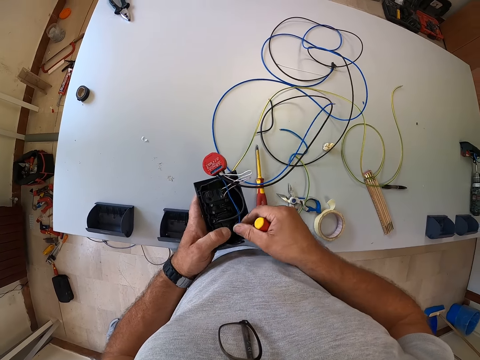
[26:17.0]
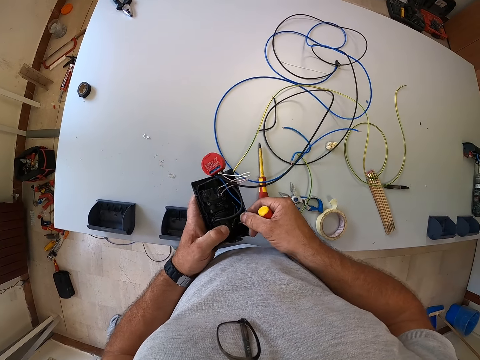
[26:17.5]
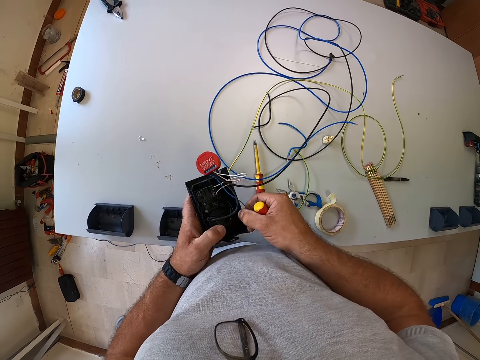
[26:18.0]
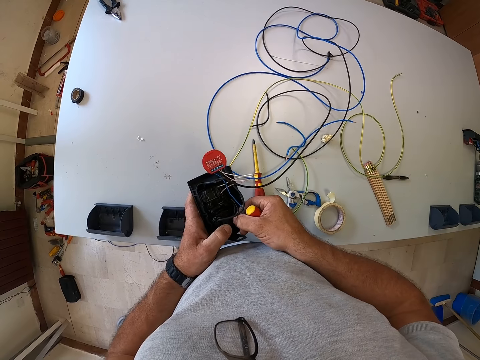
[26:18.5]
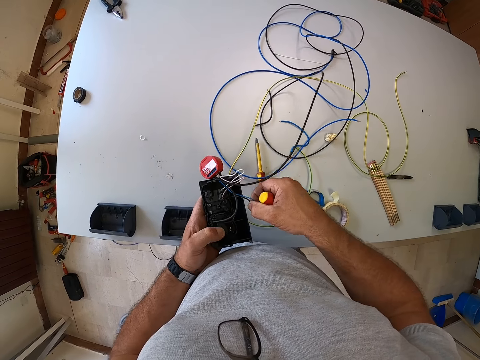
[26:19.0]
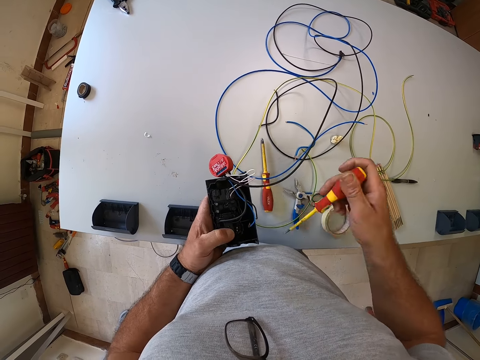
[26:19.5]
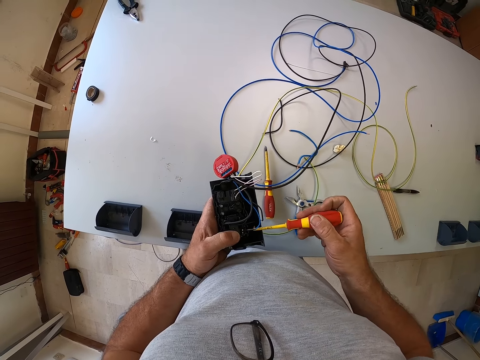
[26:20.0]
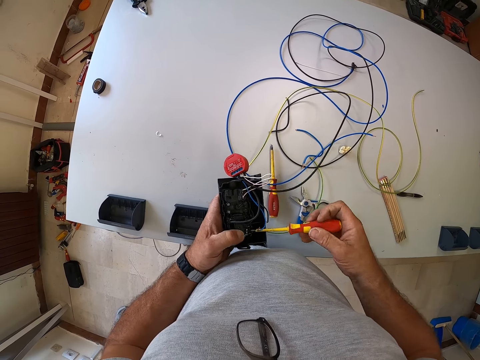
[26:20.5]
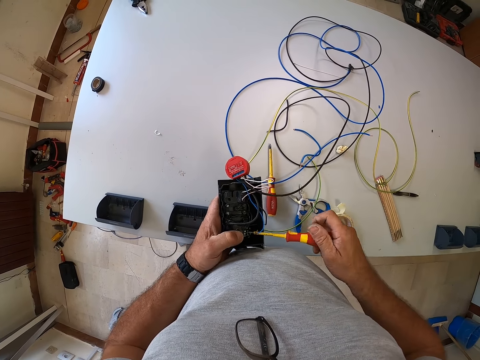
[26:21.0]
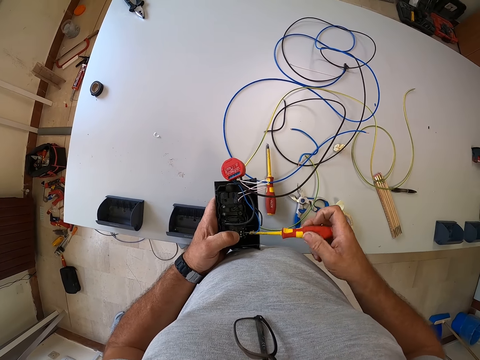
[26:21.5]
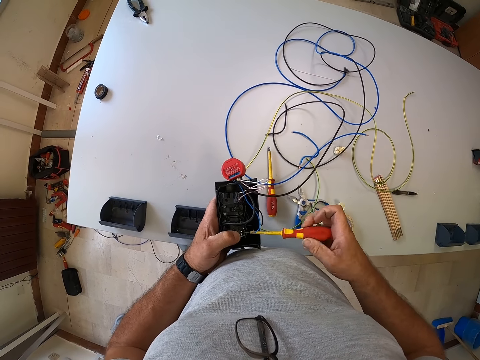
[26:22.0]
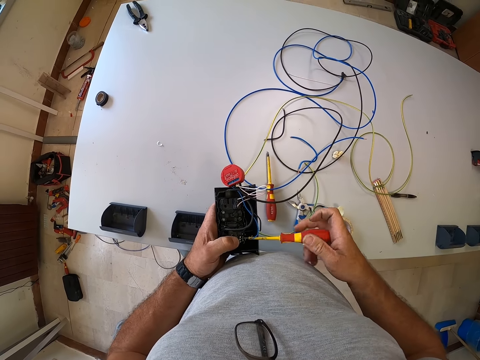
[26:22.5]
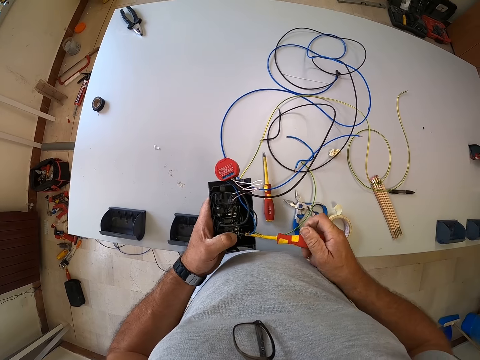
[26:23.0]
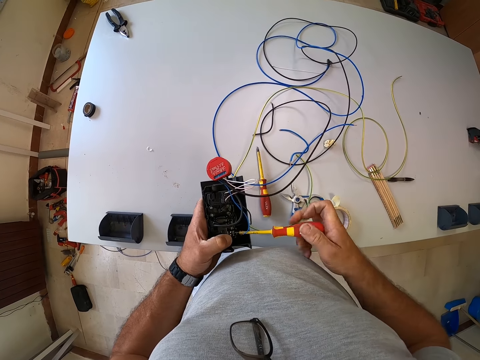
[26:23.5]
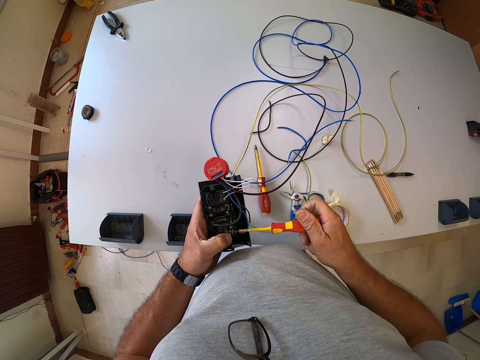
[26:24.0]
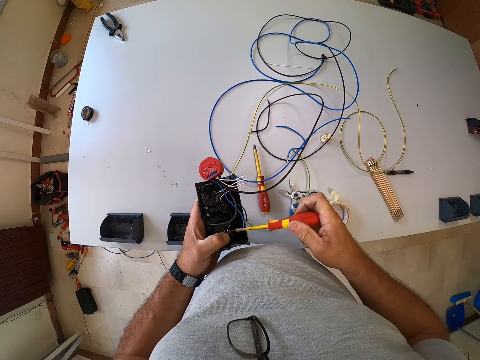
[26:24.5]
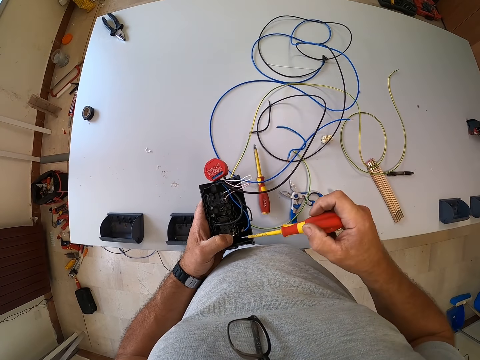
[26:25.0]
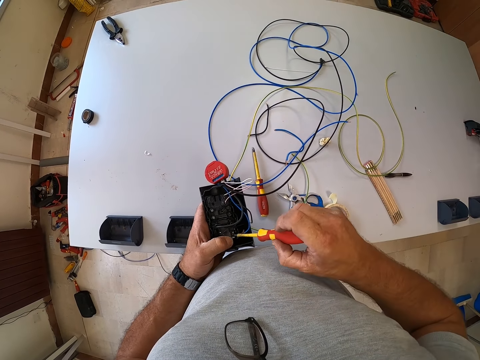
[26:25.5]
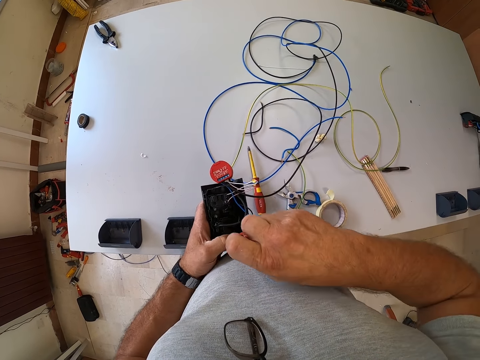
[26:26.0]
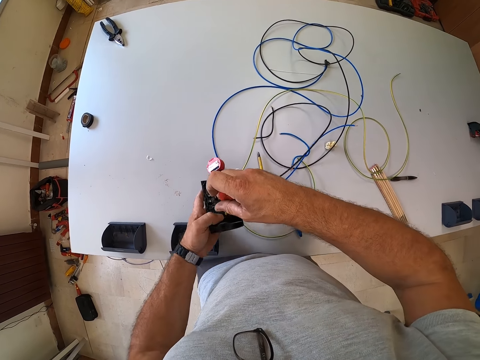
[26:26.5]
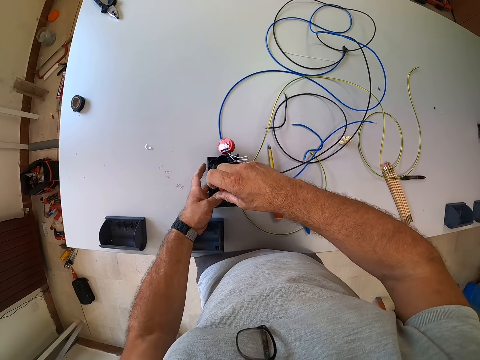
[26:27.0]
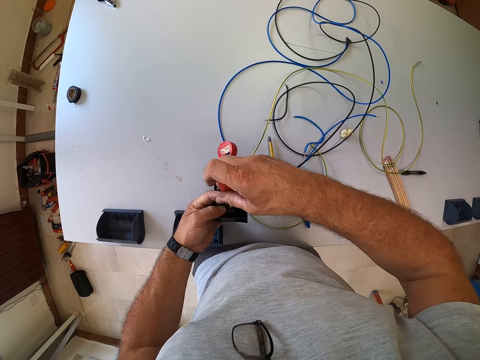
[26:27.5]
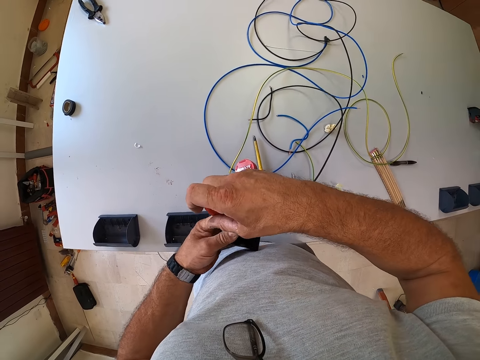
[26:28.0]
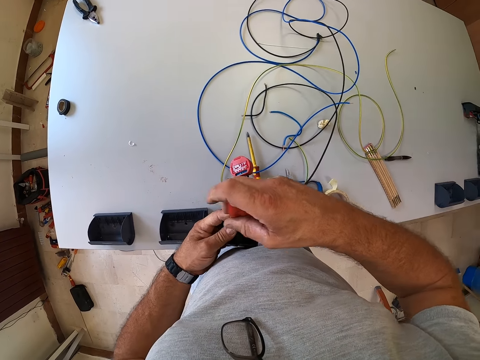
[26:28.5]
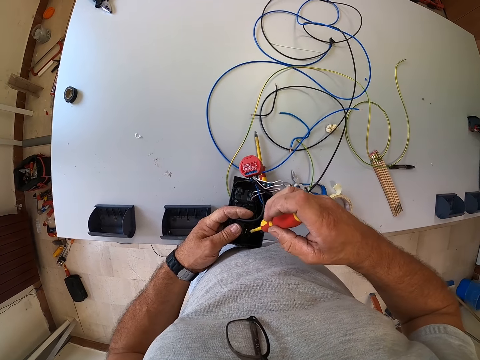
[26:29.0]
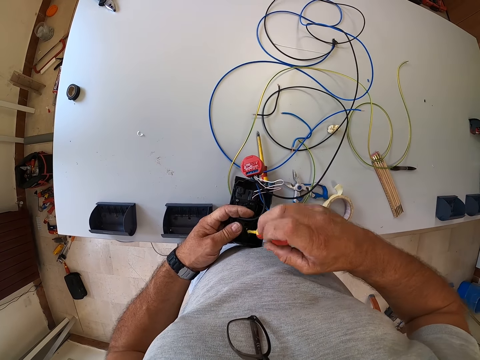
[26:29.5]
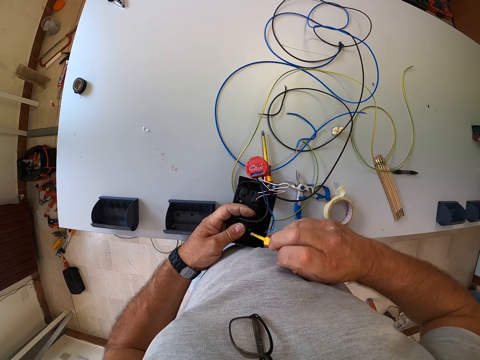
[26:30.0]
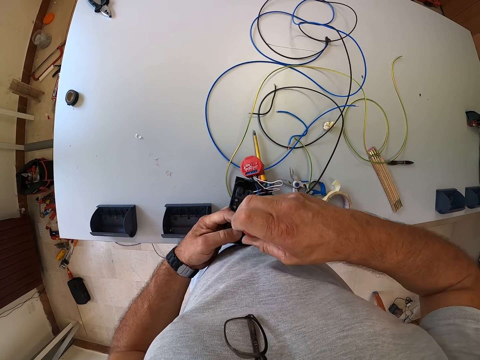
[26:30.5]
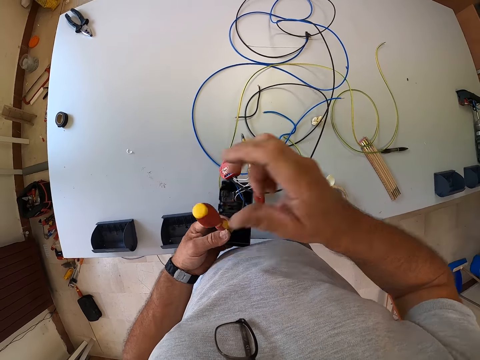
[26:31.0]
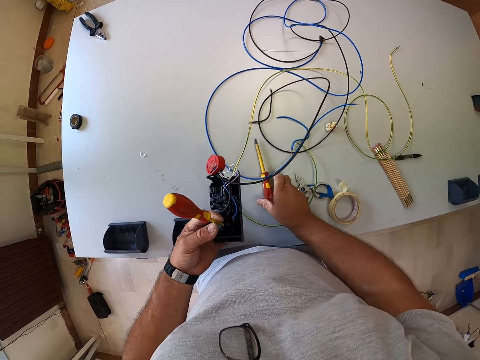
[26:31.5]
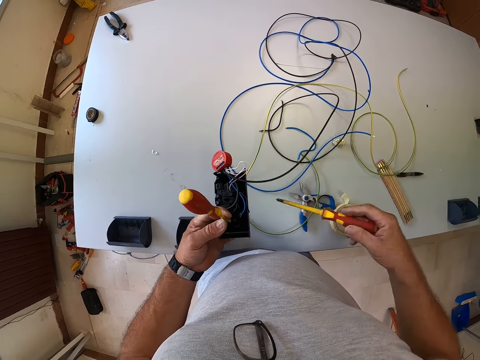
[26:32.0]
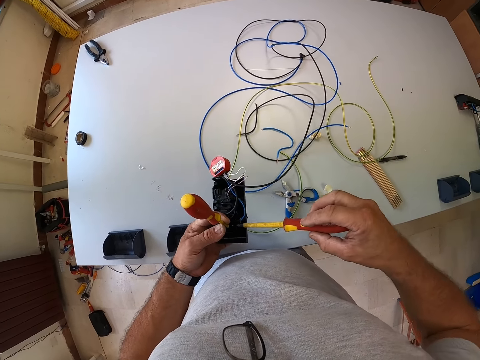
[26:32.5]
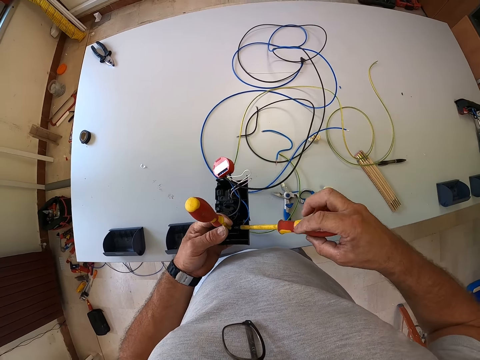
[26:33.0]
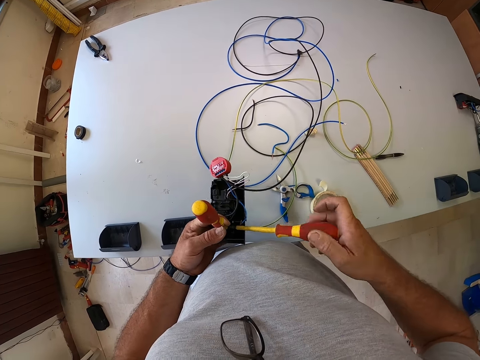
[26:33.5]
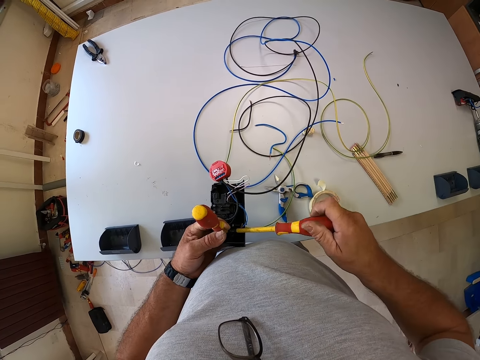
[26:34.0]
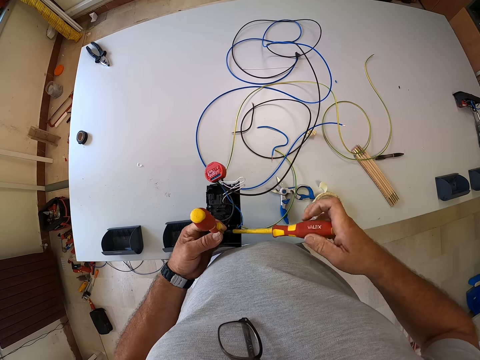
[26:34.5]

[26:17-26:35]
The camera wearer adjusts the wires of the socket. They tighten the screw on the socket with the screwdriver again. They drill the machine using the screwdriver. They place the screwdriver on a screw of the socket. They put the machine down, pick up the machine, and drill the machine using the screwdriver. They pick up another screwdriver from the table. They tighten the screw on the socket with the screwdriver. They drill the machine.

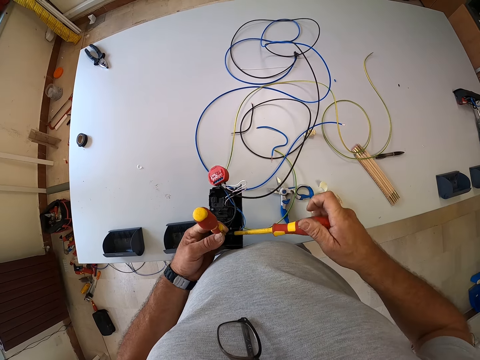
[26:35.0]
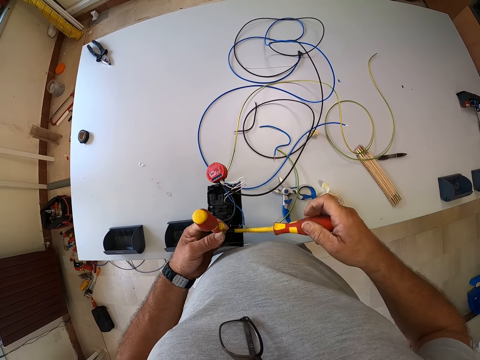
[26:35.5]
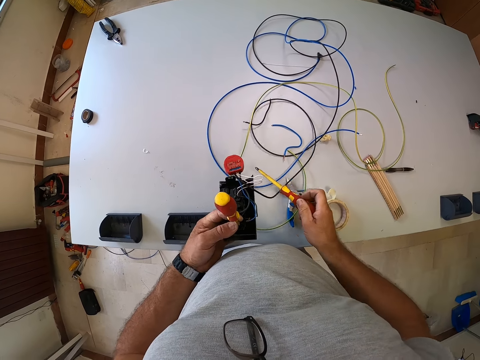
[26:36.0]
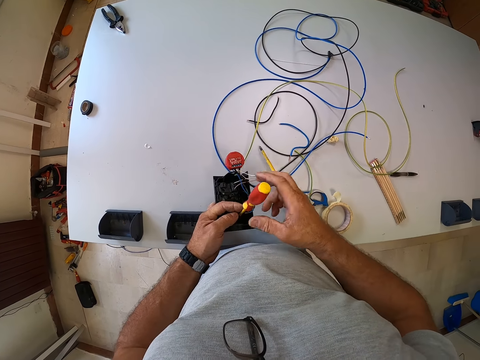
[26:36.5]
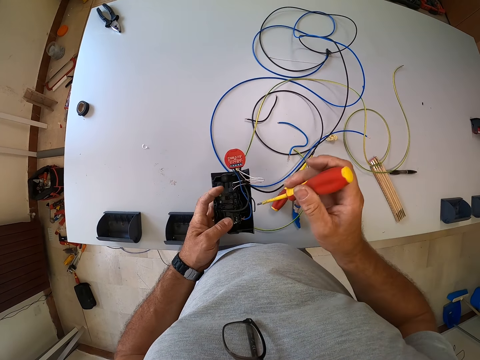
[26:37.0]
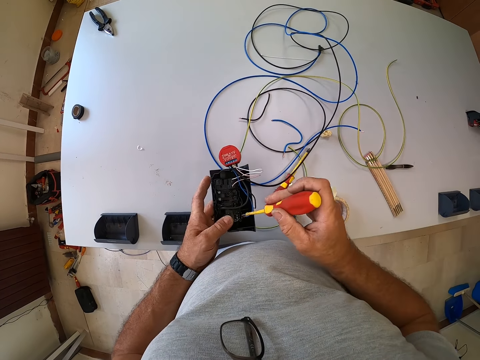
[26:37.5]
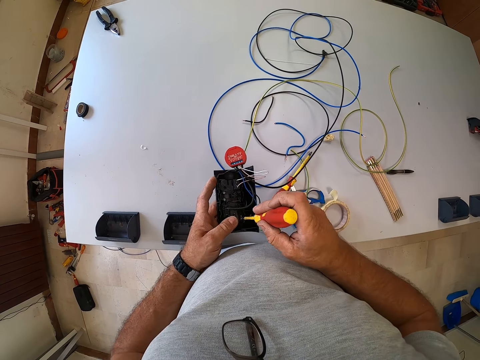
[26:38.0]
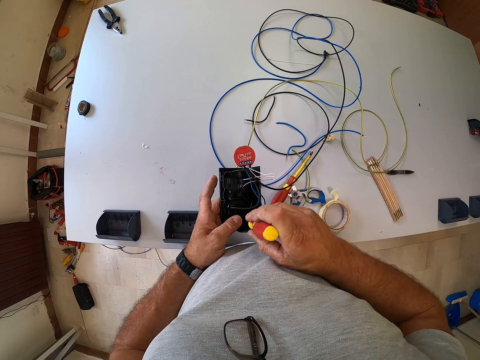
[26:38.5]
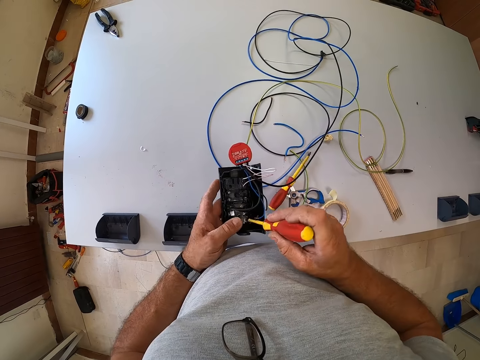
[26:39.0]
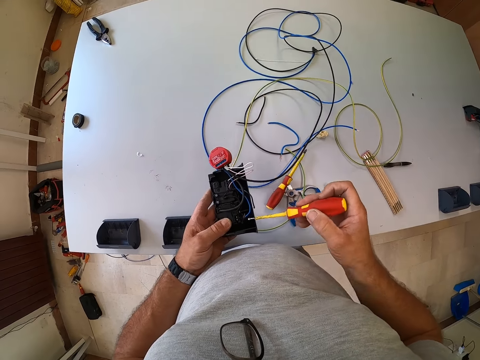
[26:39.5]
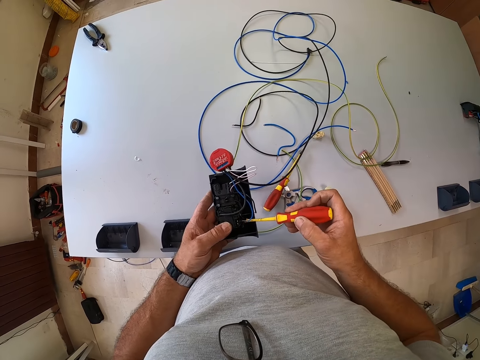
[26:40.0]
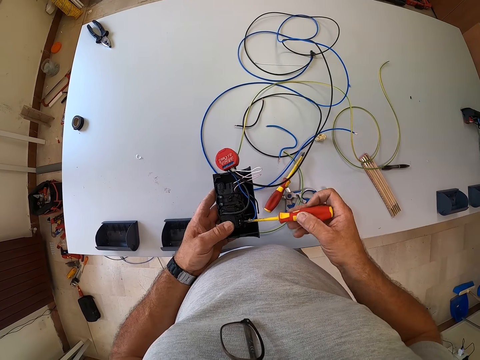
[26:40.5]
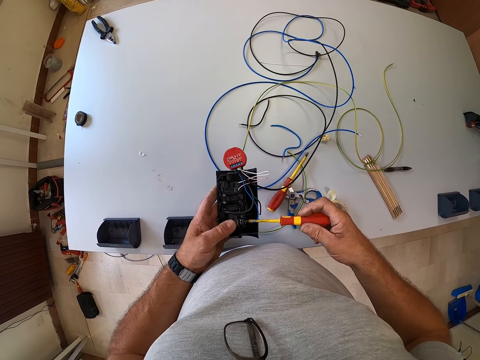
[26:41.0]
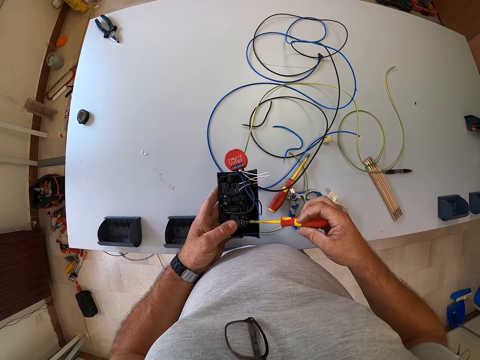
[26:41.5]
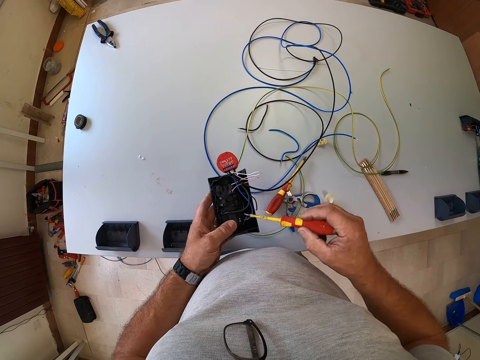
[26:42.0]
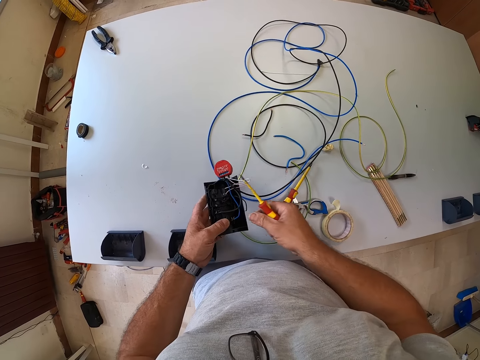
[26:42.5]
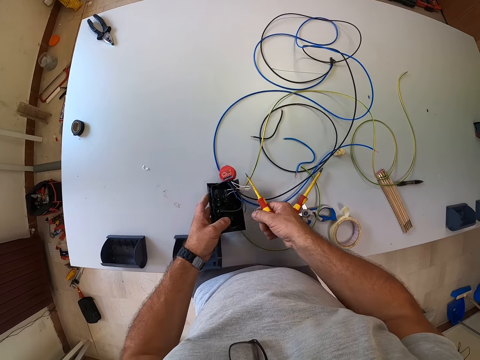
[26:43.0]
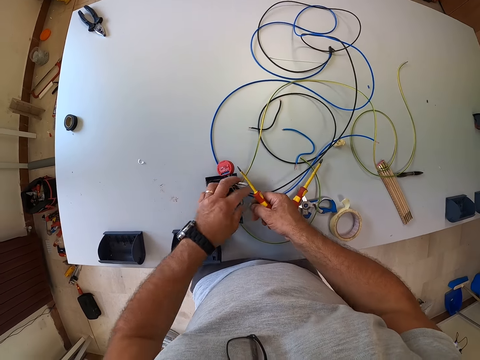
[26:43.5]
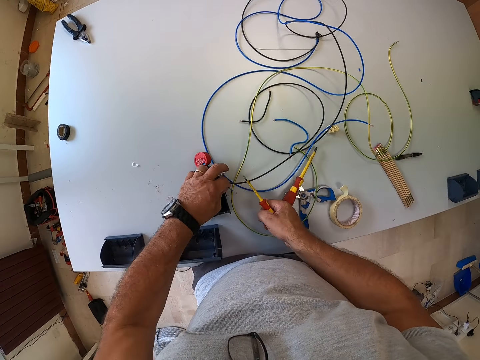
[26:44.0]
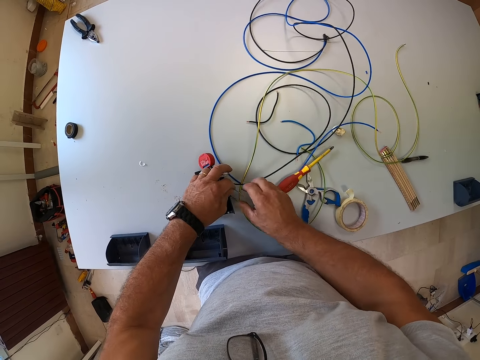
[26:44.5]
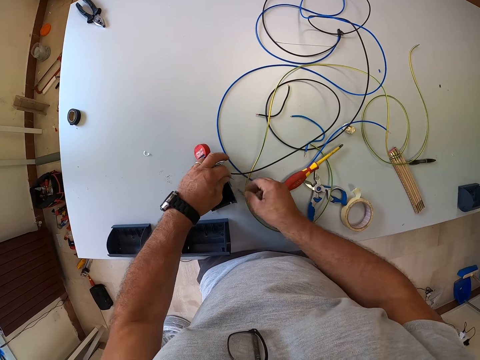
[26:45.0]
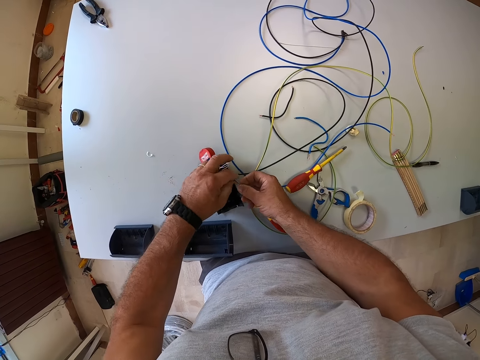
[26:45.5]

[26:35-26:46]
The camera wearer drops the screwdriver on the table. They pull out the screwdriver. They poke the socket with the screwdriver. They drill the machine using the screwdriver. They loosen the screw on the socket with the screwdriver. They hold a wire from the socket. They drop the socket on the table. They pluck out the wire from the machine. They straighten the edge of the wire from the socket.
